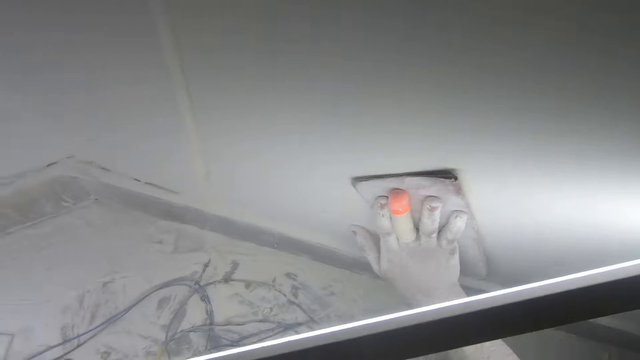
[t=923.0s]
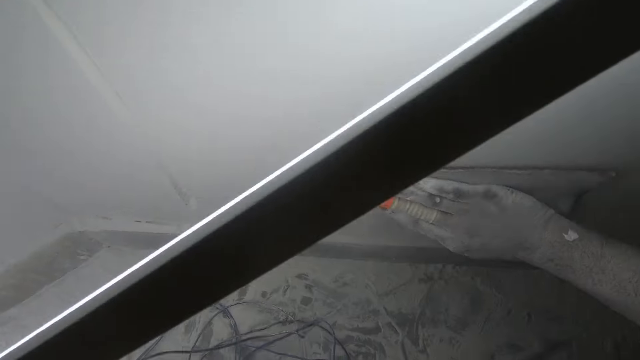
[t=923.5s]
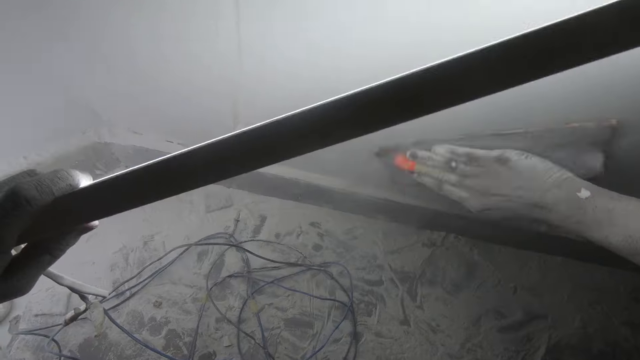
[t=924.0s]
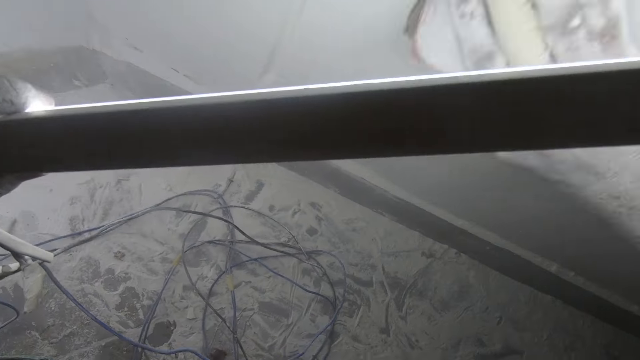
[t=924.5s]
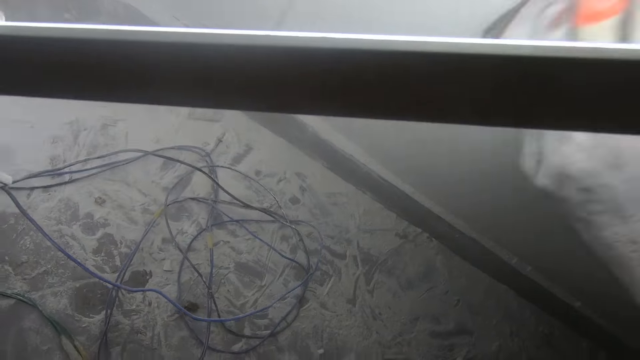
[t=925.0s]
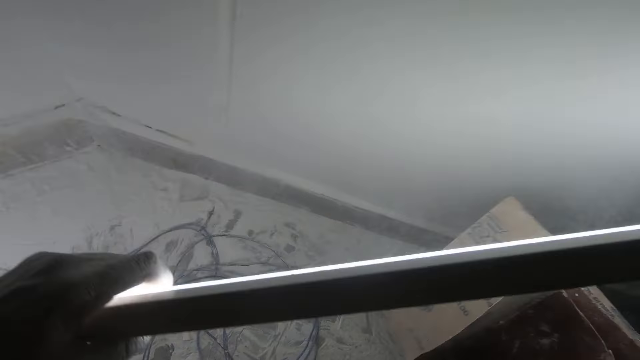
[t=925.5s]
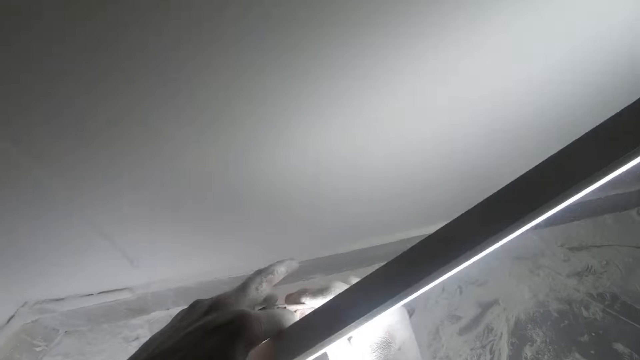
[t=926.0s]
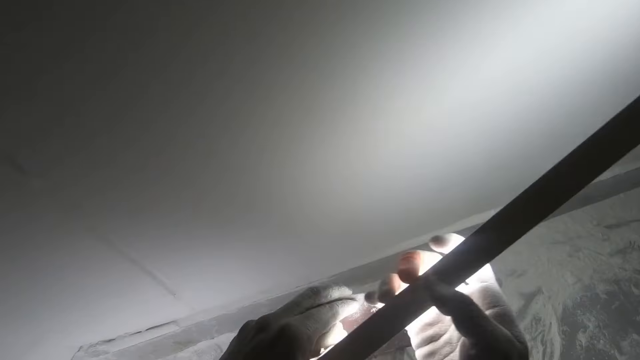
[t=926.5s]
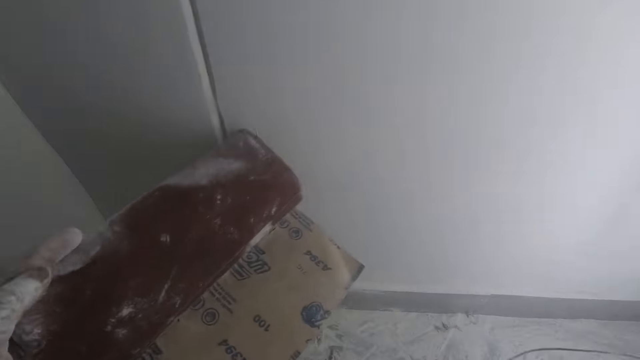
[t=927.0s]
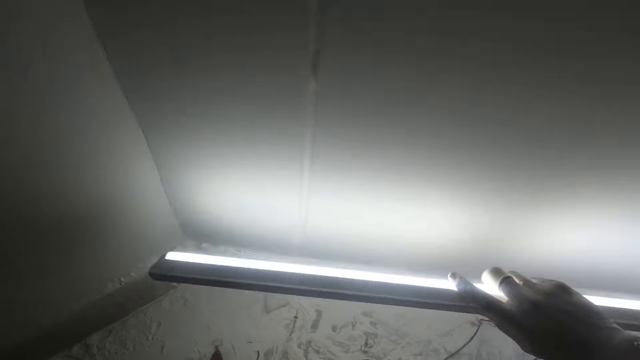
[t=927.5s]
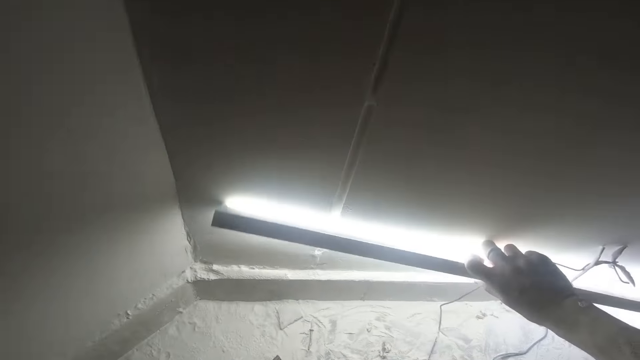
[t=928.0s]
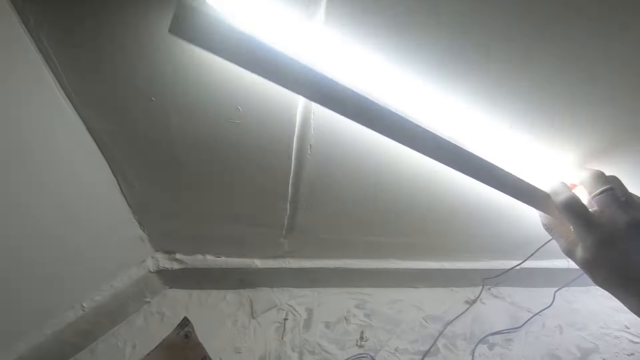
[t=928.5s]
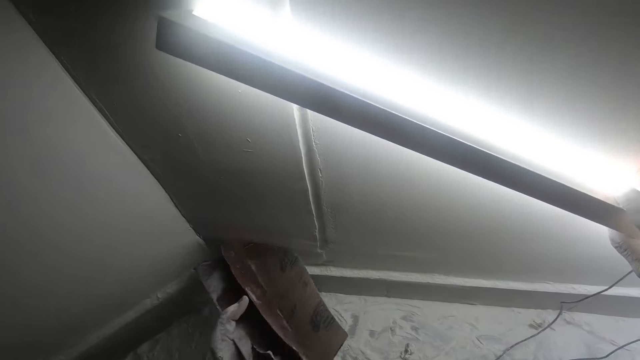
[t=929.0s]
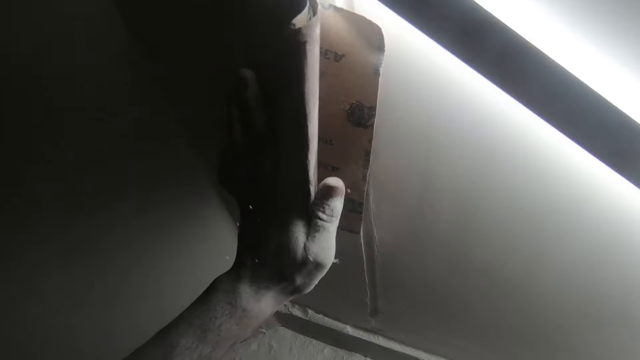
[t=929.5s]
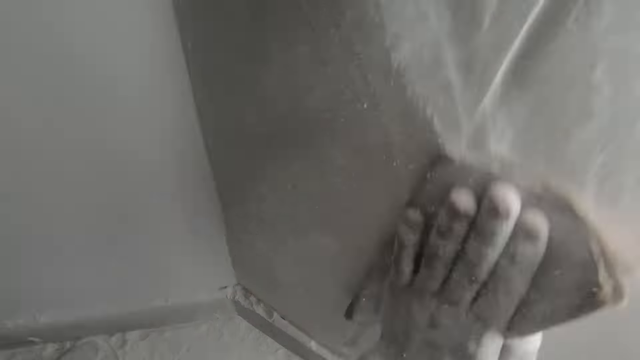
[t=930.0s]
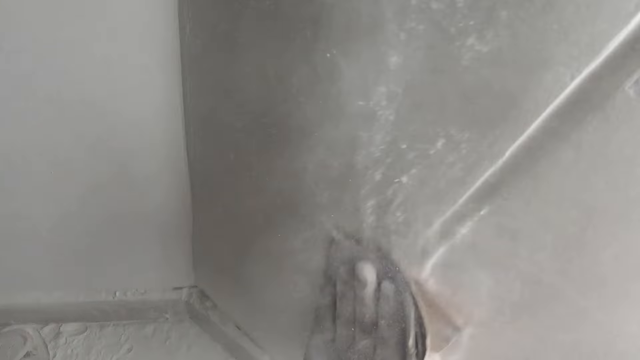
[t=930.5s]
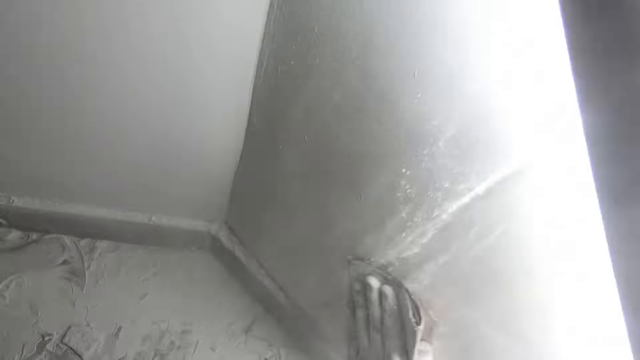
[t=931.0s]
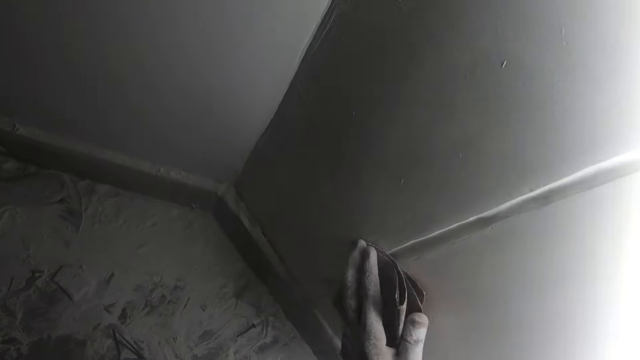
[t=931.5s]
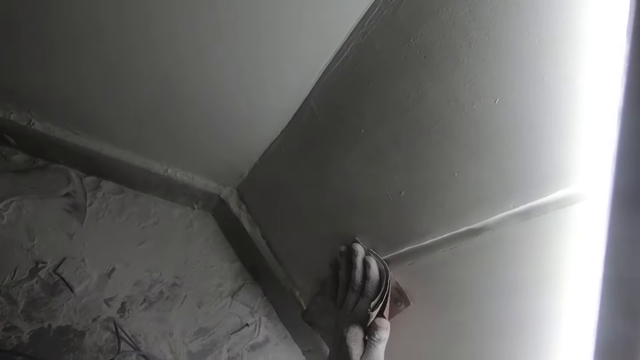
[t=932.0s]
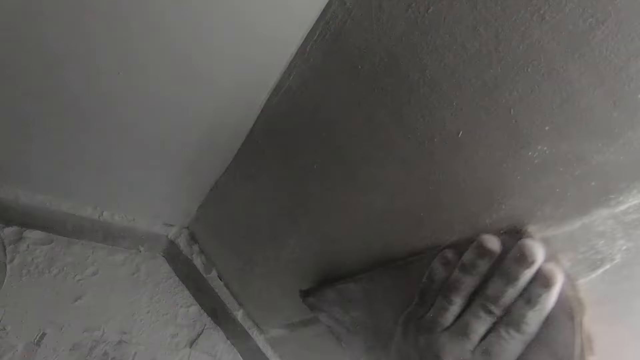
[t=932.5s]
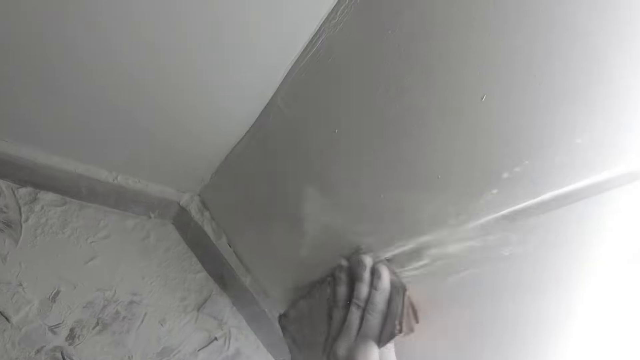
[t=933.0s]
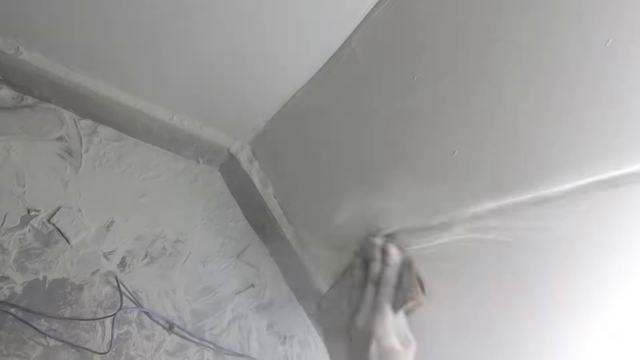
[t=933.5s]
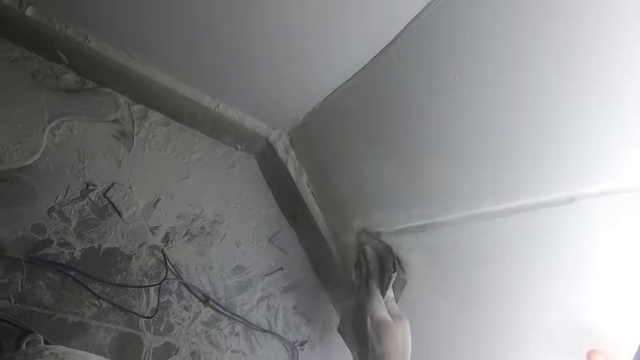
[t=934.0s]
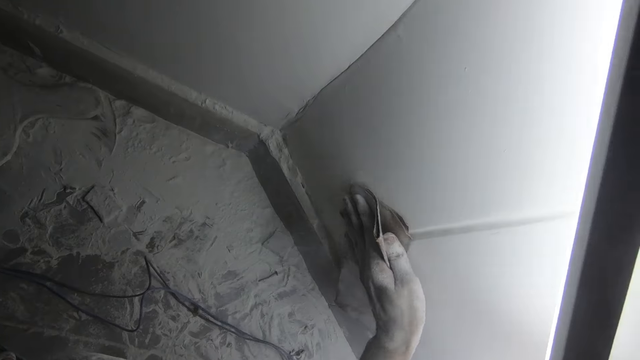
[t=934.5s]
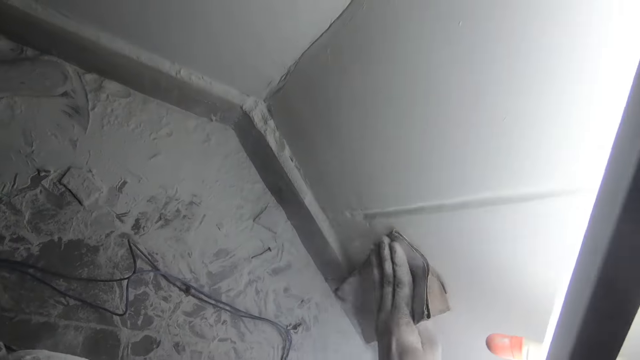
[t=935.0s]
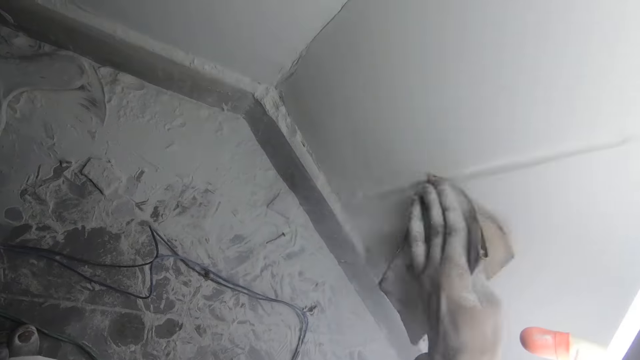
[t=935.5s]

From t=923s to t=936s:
The camera wearer moves the sandpaper from his left hand to his right hand. He moves the fluorescent light from his right hand to his left hand. He scrubs the wall with the sandpaper in his left hand.

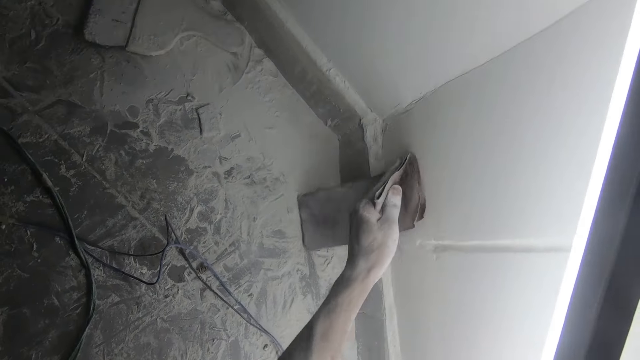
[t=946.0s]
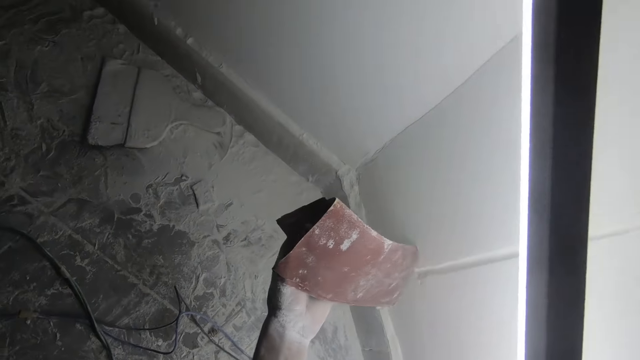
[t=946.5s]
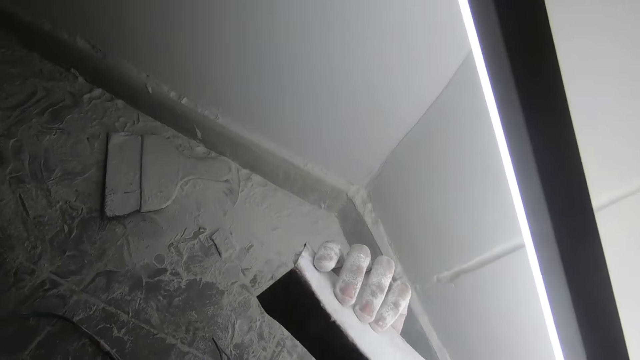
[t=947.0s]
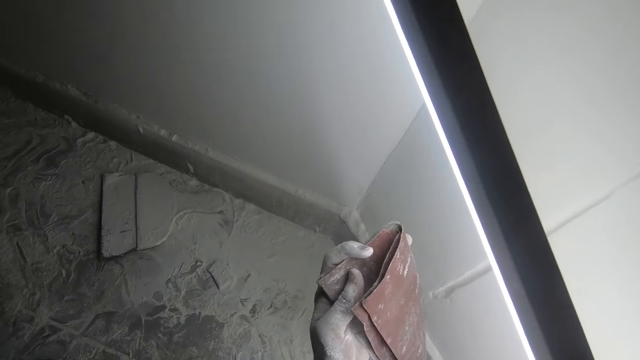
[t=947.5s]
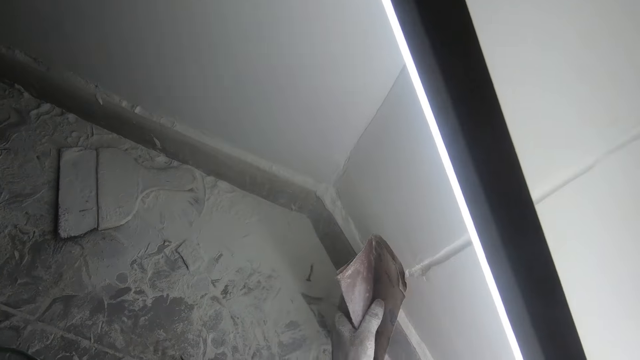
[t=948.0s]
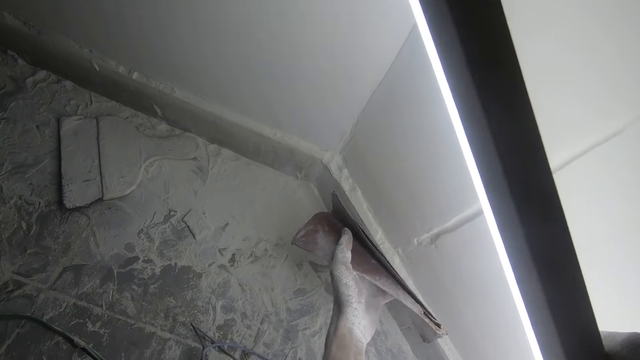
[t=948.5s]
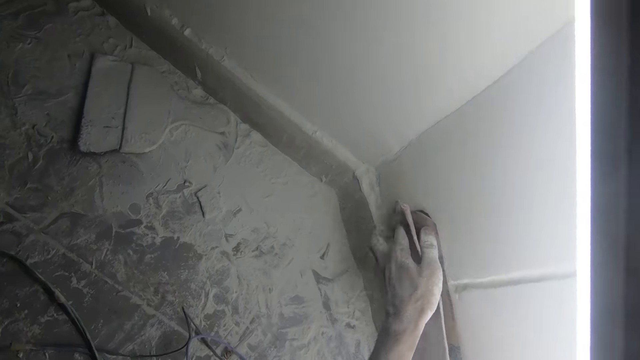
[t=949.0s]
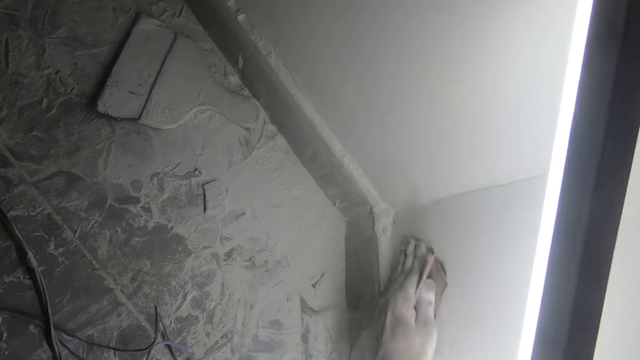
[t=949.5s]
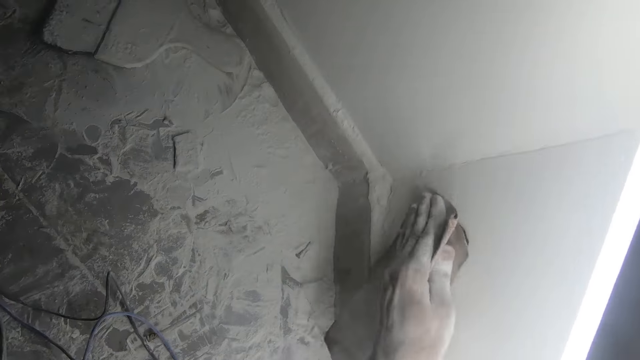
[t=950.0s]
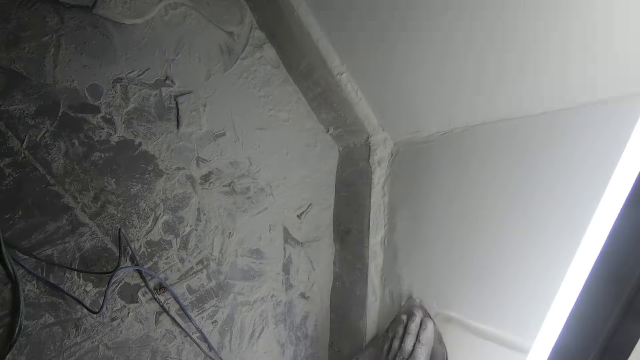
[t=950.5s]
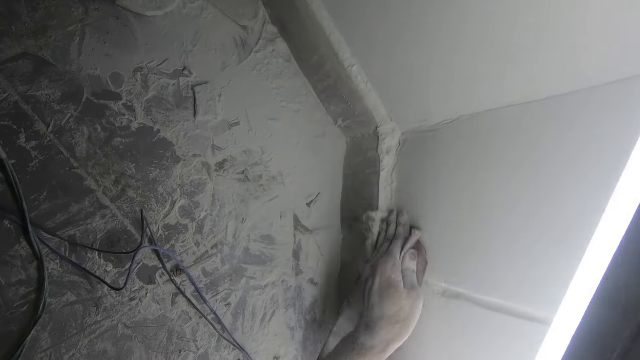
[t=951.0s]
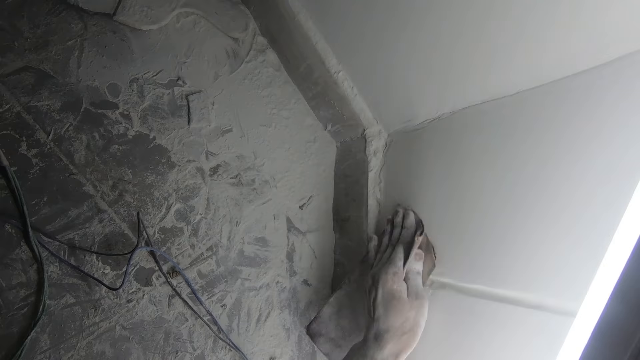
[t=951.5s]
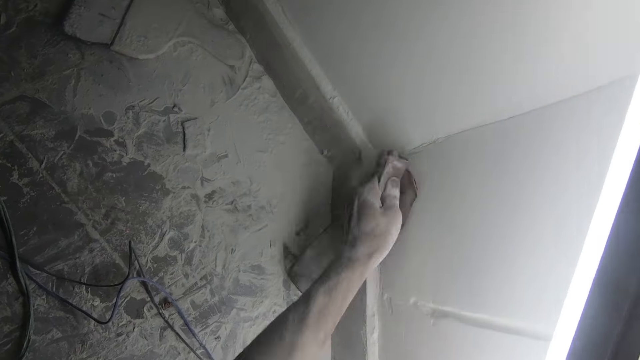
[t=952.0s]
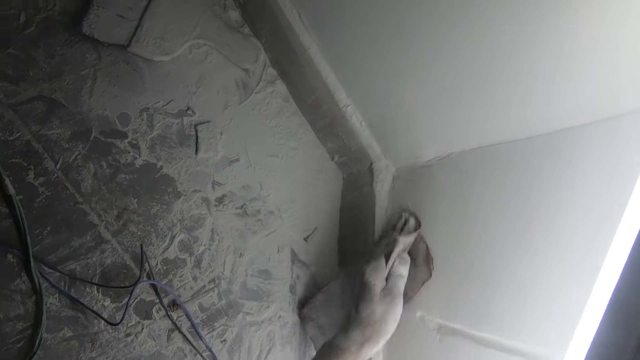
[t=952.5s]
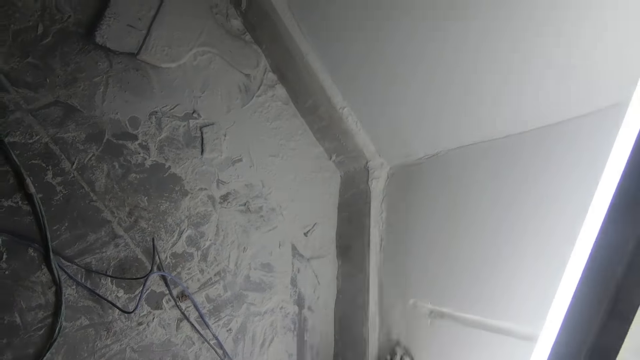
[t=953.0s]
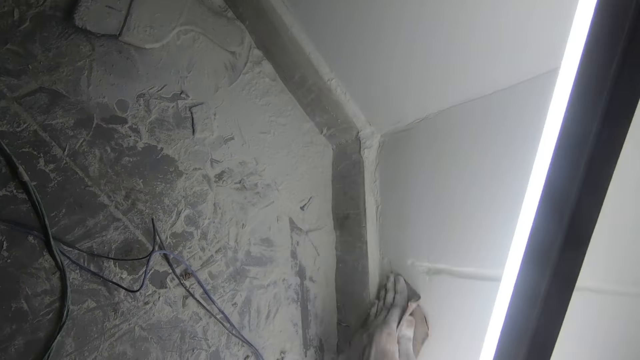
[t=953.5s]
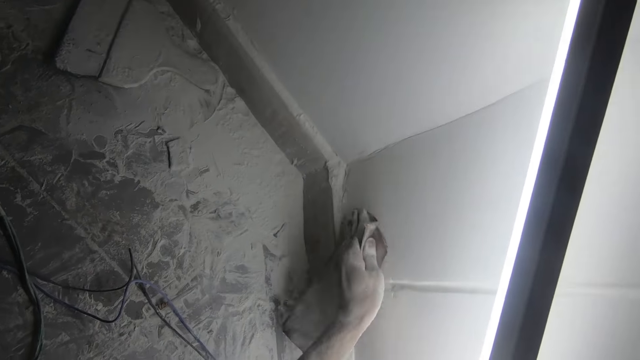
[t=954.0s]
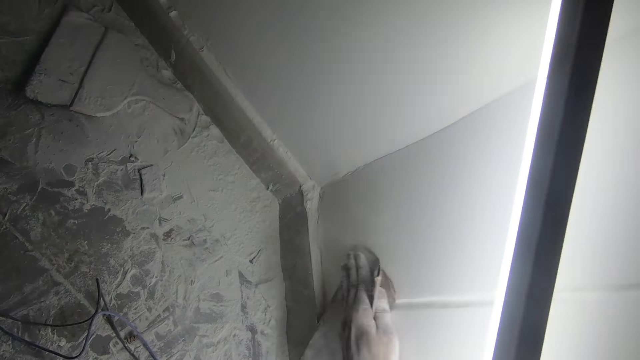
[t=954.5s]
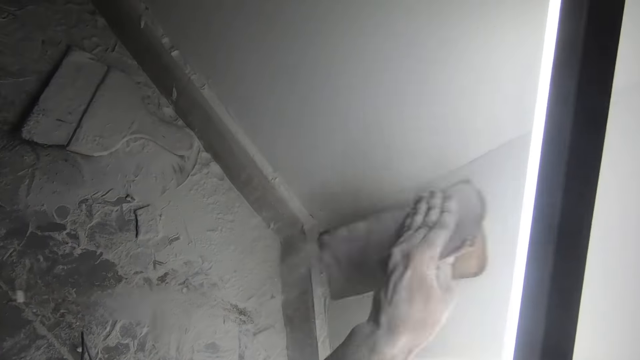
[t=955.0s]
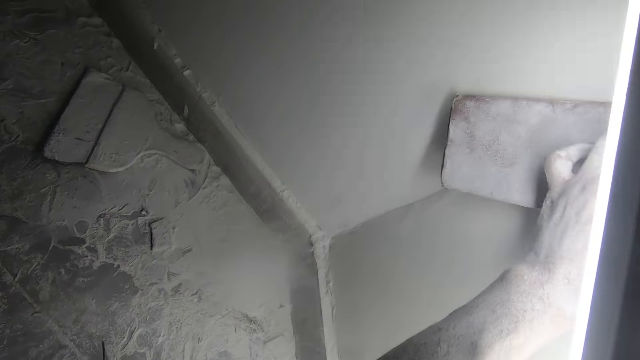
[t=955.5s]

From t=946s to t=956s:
The camera wearer stares at the sandpaper. They scrub the wall with the sandpaper.
